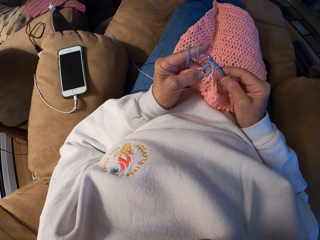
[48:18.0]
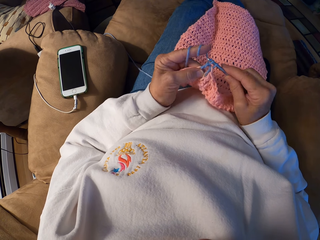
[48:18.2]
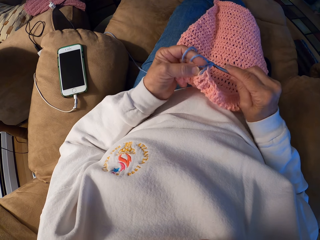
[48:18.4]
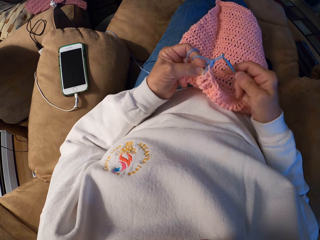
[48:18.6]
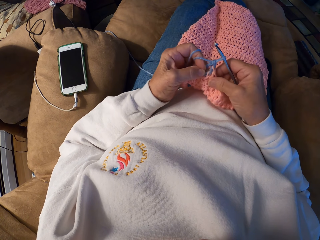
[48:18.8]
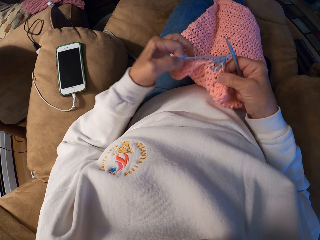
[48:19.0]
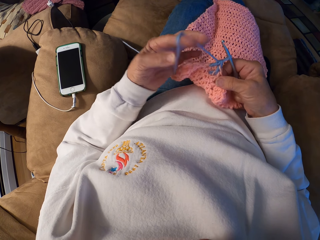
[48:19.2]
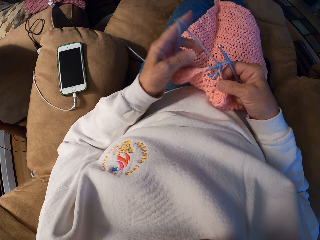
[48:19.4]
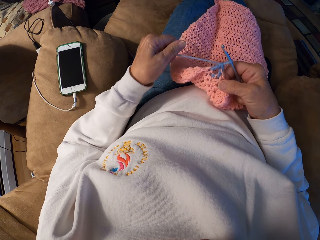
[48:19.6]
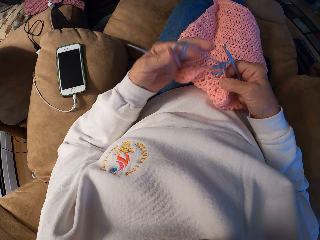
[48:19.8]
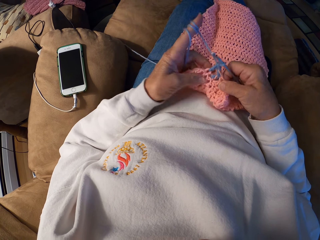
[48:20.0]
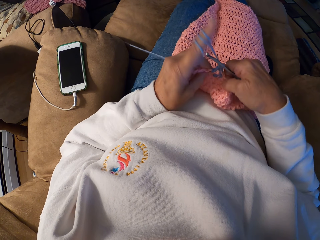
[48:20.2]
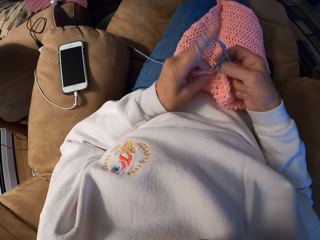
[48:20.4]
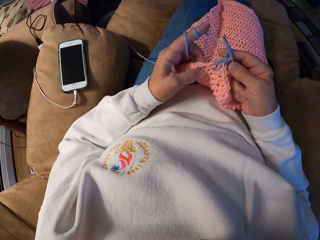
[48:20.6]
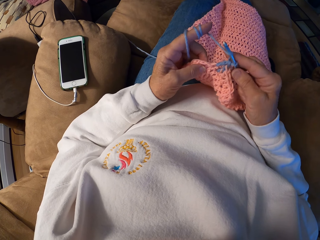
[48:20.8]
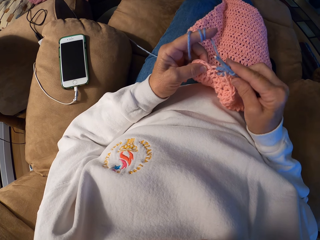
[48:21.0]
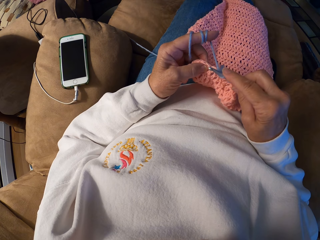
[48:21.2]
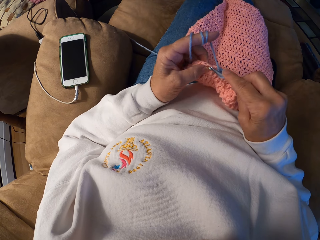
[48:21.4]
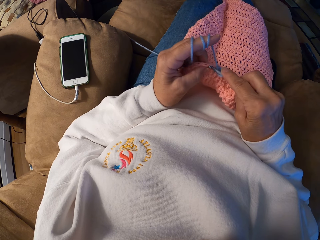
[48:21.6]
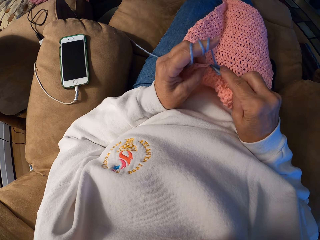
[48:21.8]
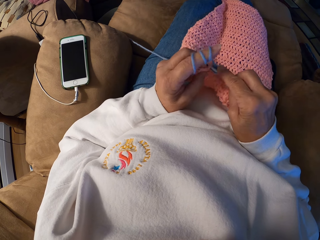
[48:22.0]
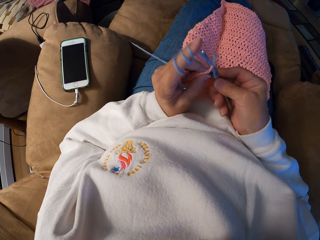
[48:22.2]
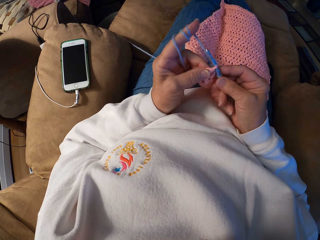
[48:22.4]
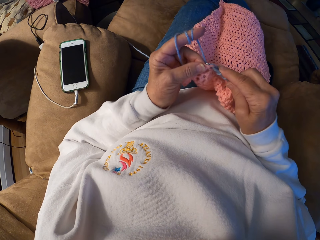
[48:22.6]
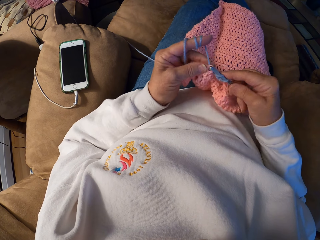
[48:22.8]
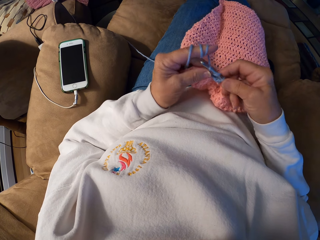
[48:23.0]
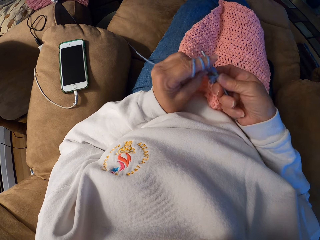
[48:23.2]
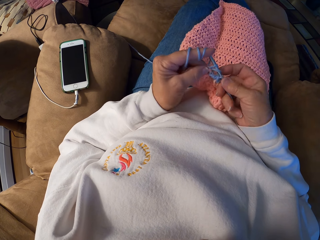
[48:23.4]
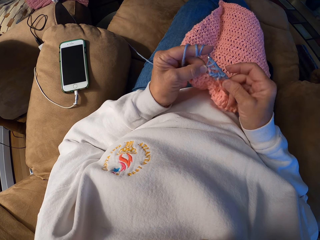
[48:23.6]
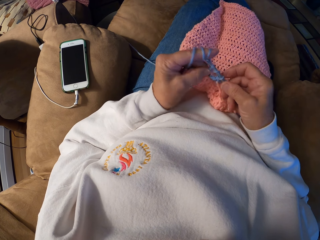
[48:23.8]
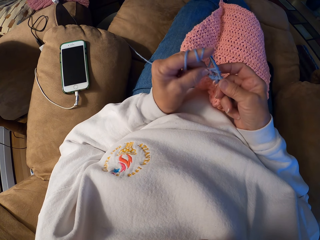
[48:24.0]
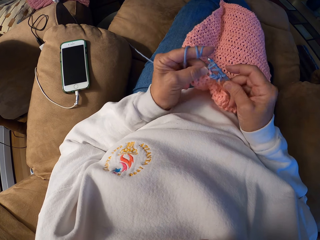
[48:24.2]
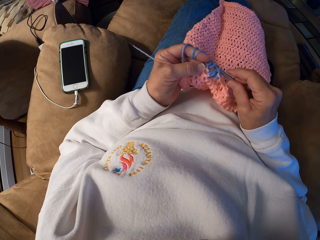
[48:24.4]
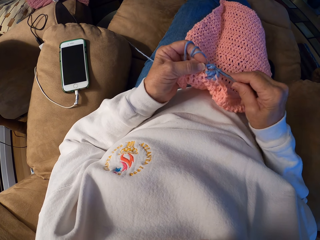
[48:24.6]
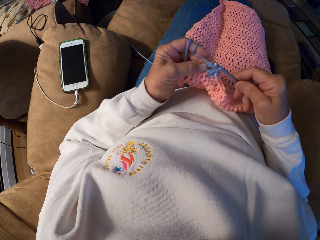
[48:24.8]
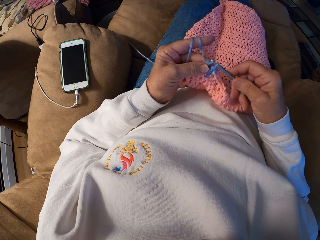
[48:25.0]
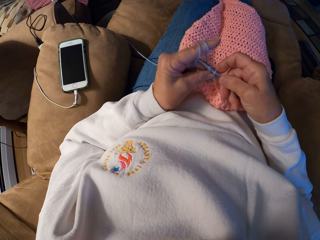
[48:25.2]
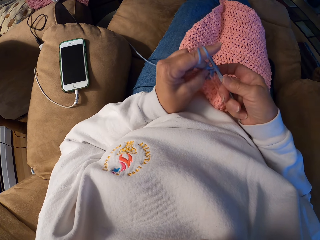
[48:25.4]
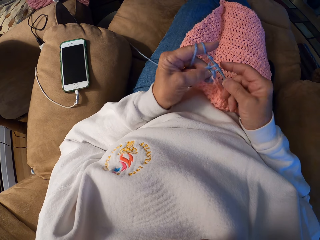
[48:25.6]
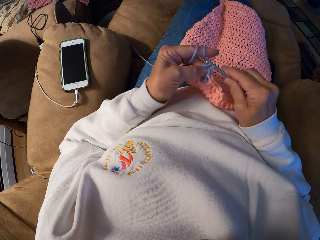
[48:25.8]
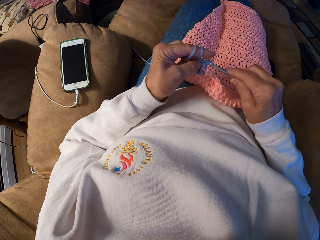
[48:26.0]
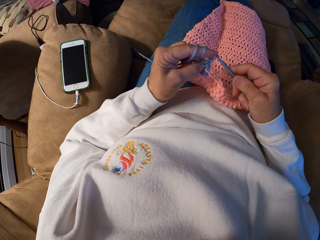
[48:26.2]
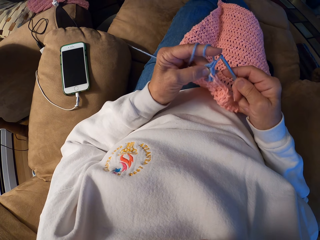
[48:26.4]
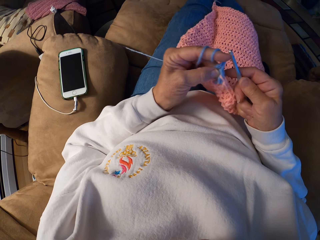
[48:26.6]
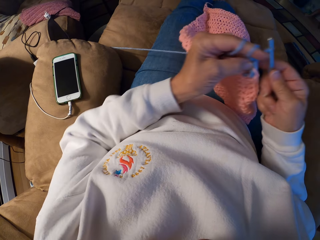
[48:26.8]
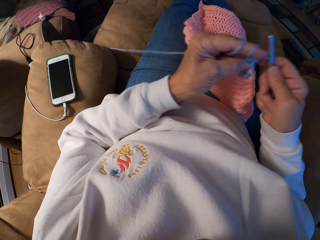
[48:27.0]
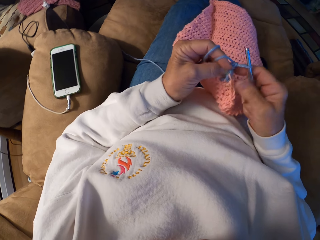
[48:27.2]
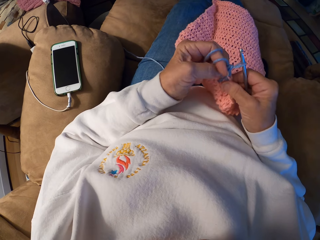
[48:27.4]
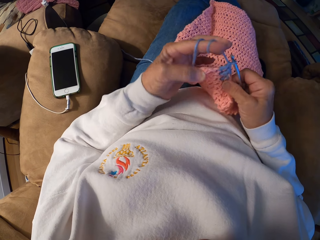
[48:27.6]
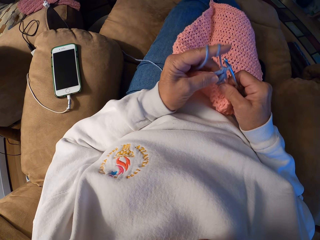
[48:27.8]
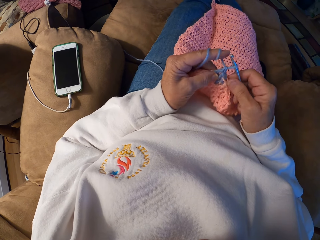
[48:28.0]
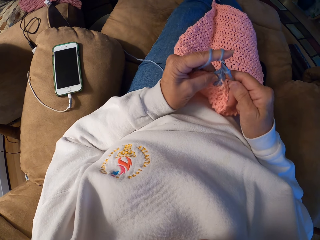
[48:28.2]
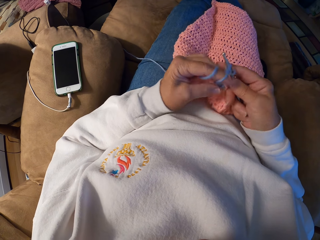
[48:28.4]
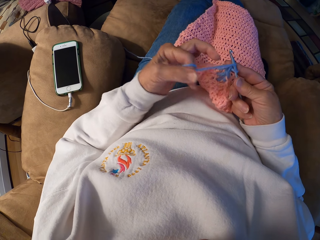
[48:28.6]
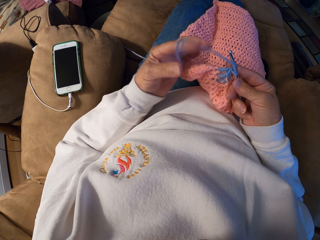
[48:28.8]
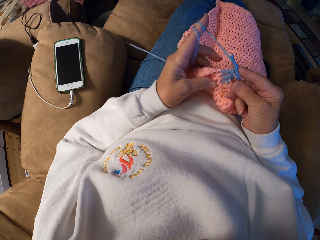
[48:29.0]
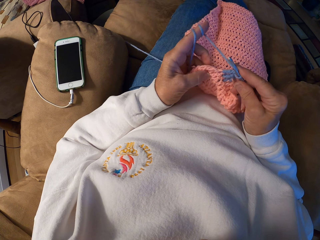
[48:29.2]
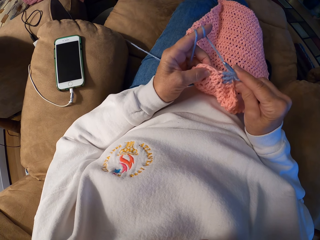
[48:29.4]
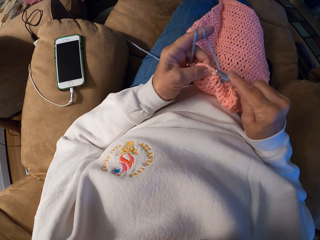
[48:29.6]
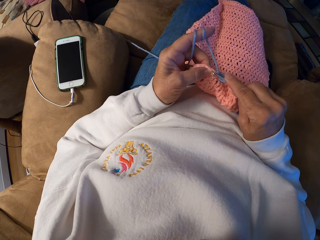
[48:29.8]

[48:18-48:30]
The camera wearer adjusts the yarn strand with her left index finger. She crochets the yarn with her hands.

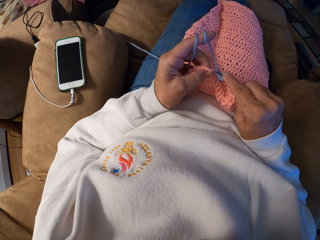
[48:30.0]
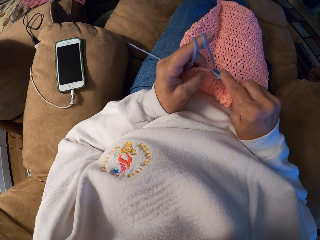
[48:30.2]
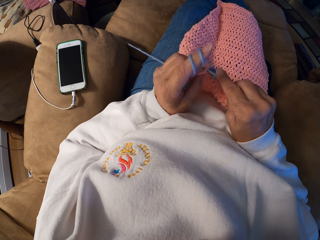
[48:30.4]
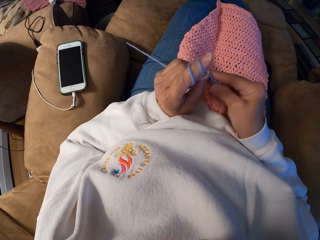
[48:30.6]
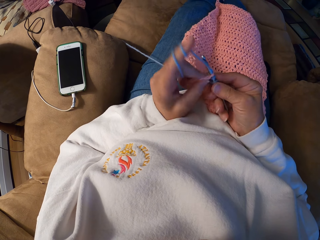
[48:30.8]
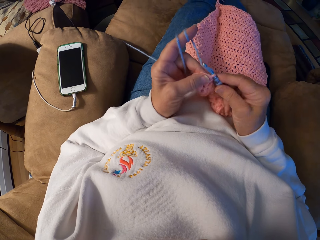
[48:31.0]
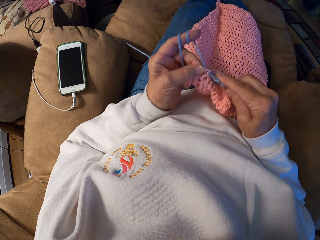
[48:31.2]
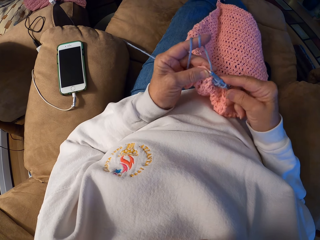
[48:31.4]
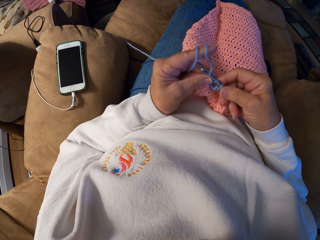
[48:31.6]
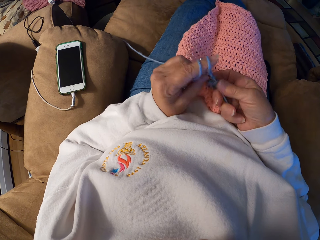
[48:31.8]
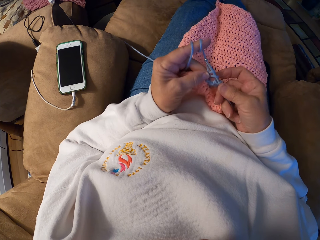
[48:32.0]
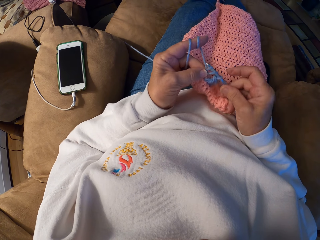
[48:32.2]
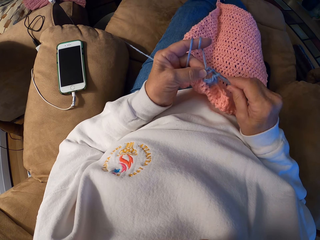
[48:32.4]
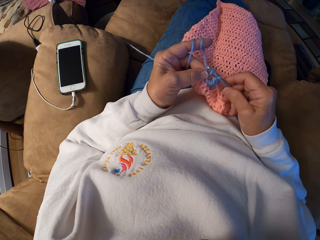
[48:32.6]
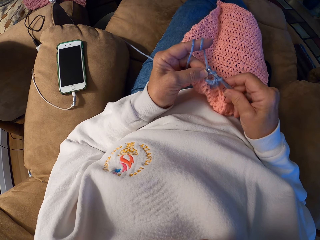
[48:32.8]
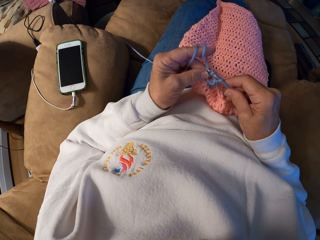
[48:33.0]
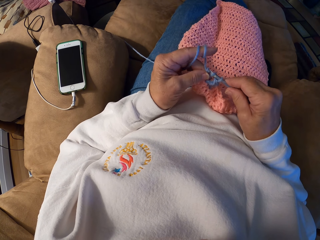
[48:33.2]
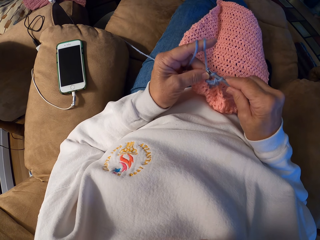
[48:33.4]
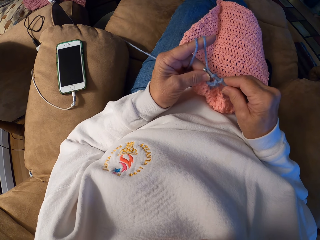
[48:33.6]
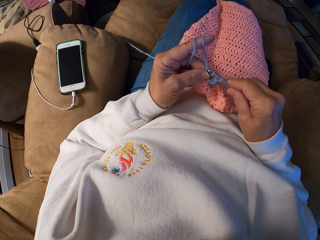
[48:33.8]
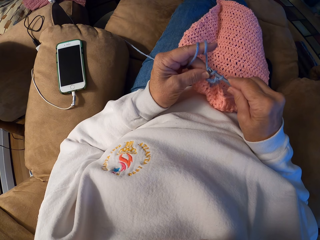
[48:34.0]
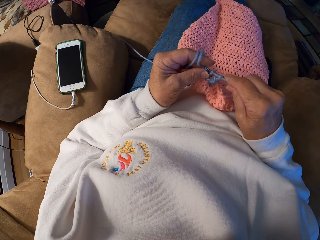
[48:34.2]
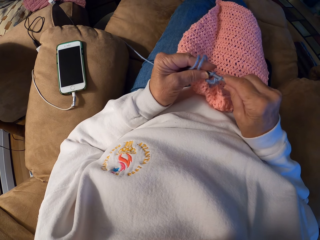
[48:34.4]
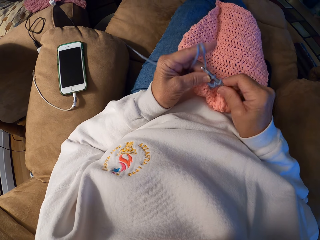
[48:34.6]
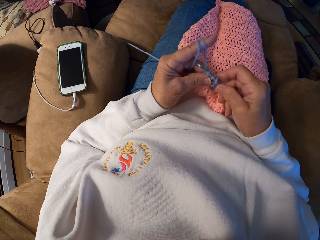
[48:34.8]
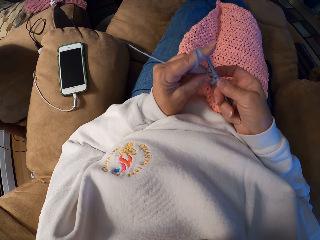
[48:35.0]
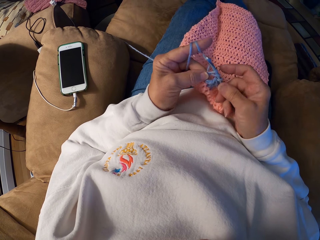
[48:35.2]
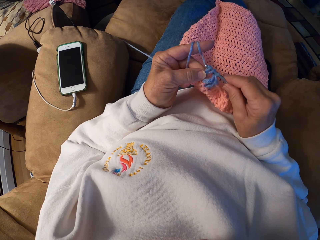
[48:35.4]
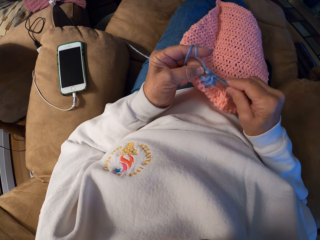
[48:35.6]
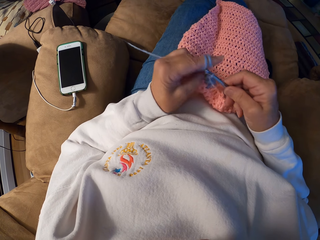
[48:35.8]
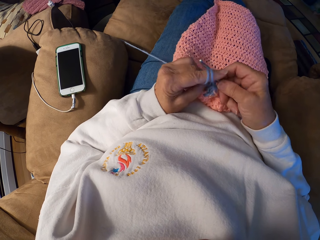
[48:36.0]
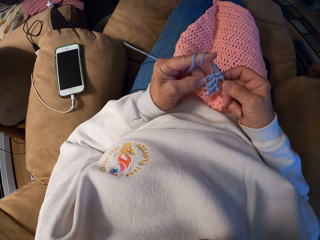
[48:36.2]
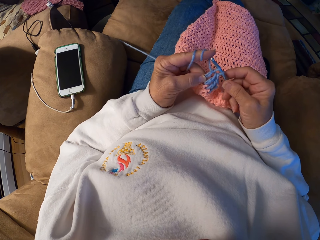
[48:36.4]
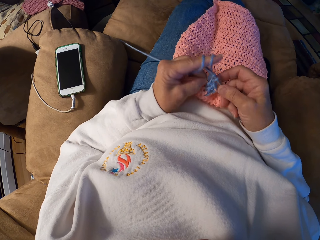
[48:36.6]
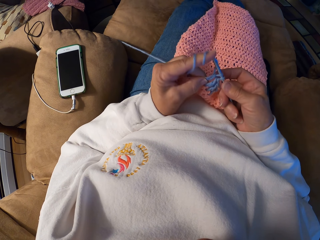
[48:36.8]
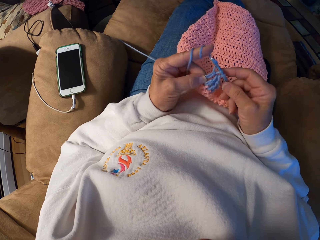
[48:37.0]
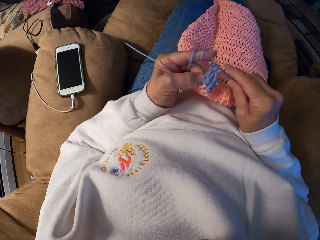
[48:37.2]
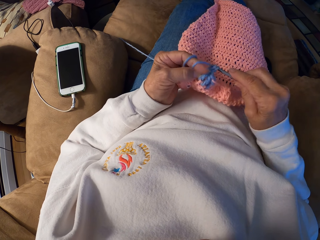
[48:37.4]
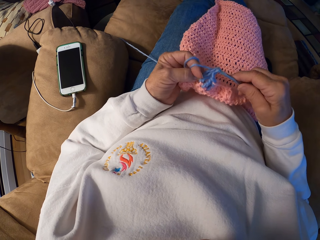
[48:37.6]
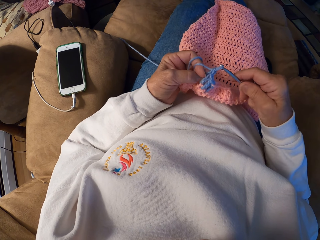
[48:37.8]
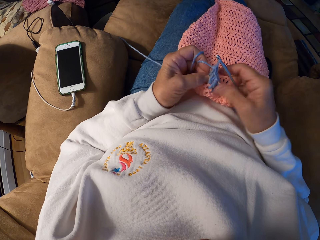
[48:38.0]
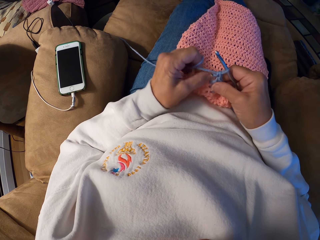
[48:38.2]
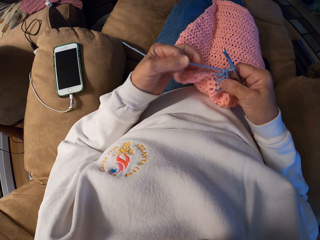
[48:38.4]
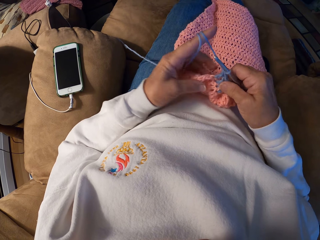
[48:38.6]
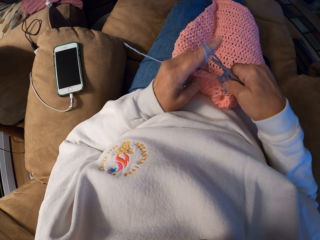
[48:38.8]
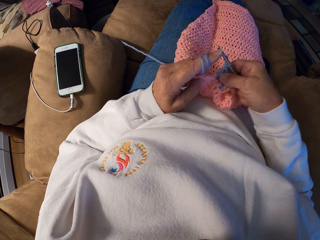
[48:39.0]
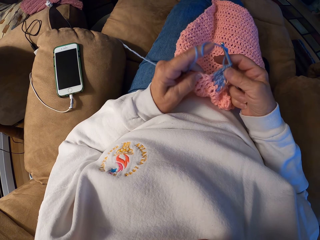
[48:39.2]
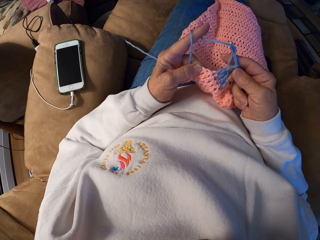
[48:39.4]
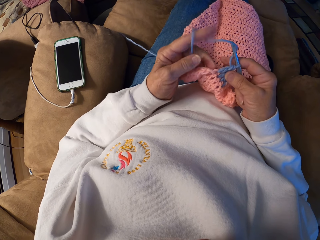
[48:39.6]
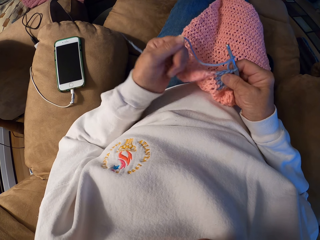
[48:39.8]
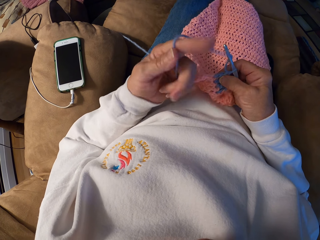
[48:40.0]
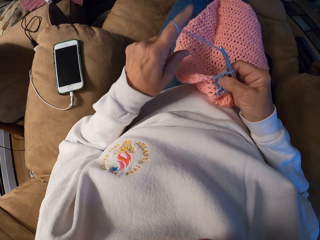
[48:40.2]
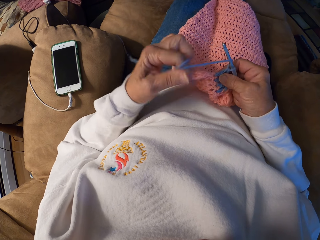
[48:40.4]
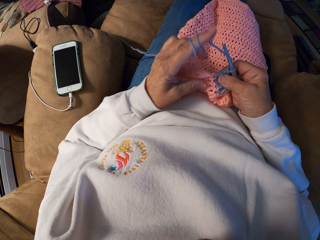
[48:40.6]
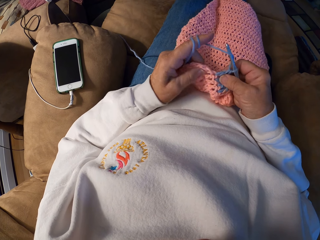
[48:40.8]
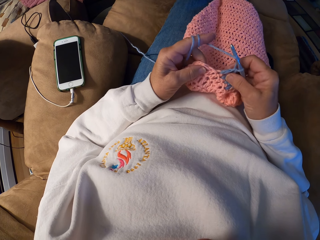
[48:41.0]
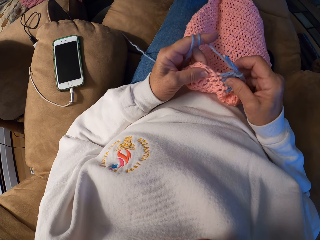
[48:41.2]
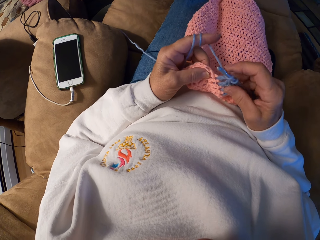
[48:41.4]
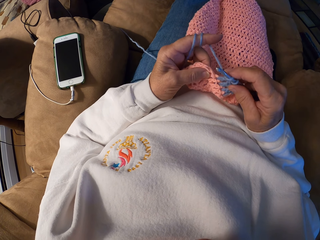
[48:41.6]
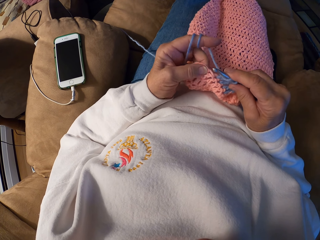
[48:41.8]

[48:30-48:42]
The camera wearer adjusts the yarn strand with her left index finger.
